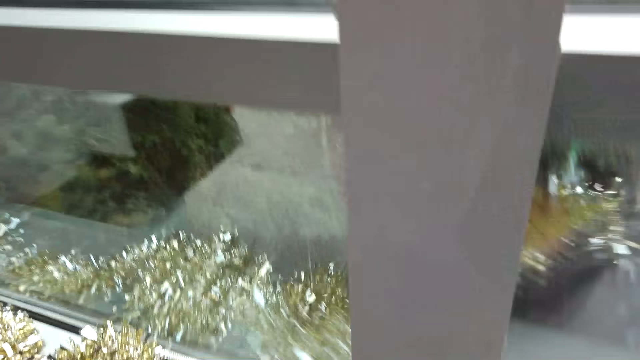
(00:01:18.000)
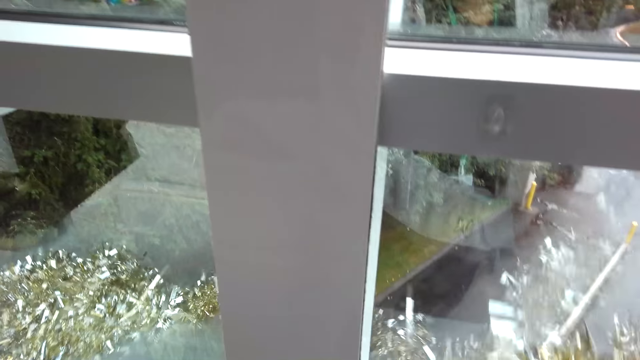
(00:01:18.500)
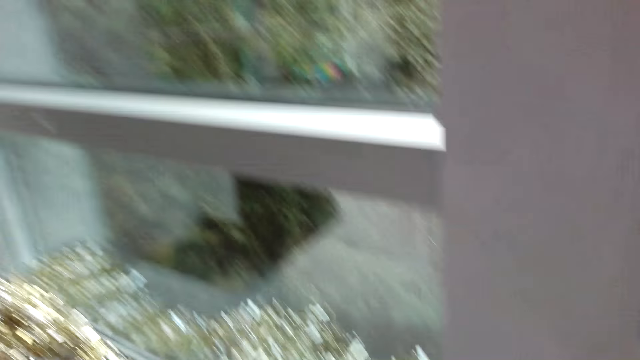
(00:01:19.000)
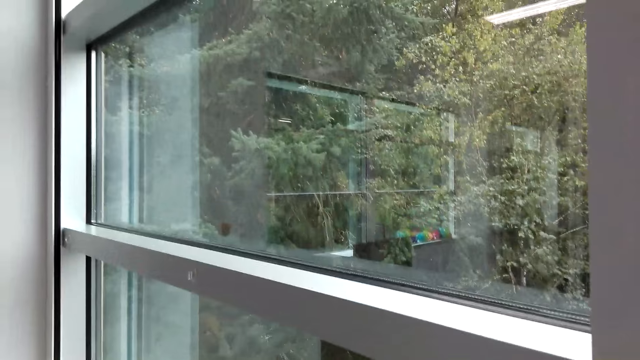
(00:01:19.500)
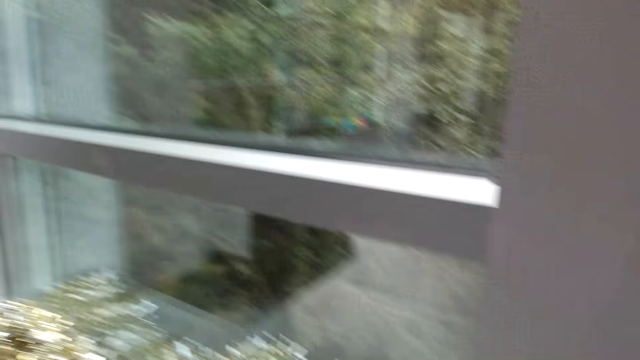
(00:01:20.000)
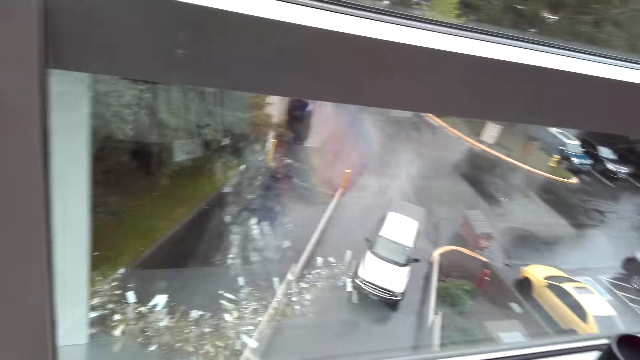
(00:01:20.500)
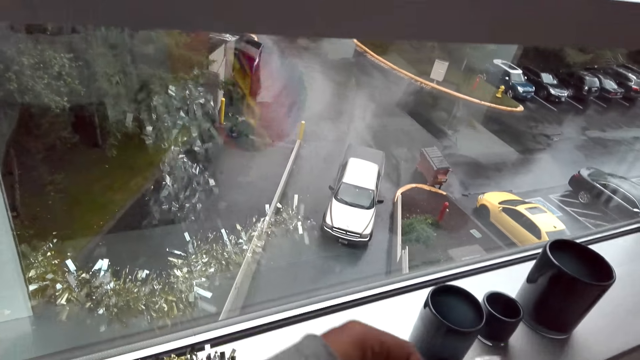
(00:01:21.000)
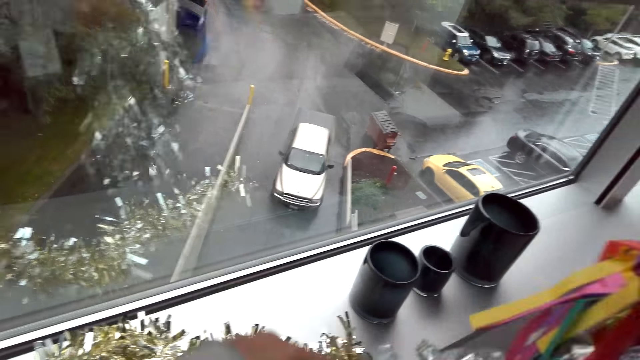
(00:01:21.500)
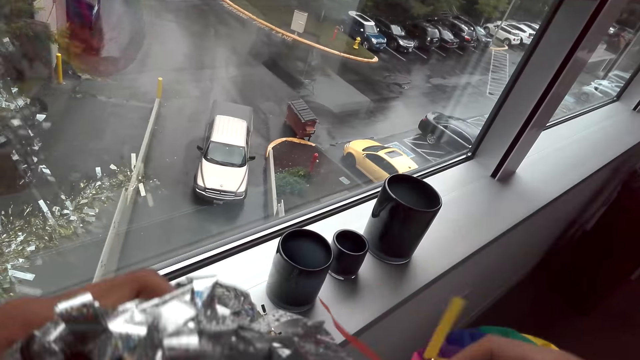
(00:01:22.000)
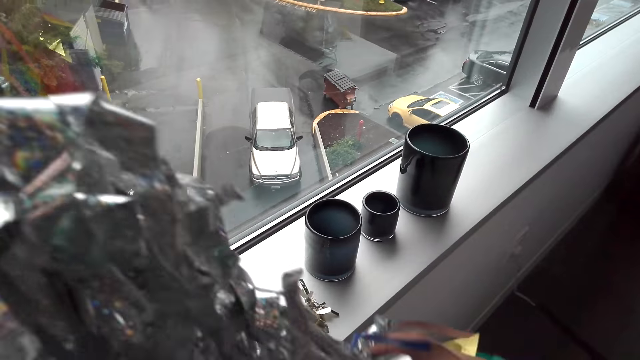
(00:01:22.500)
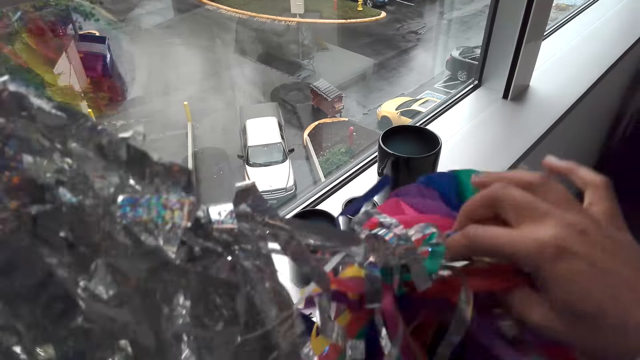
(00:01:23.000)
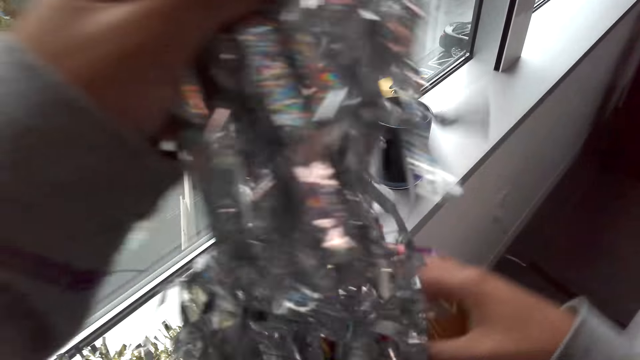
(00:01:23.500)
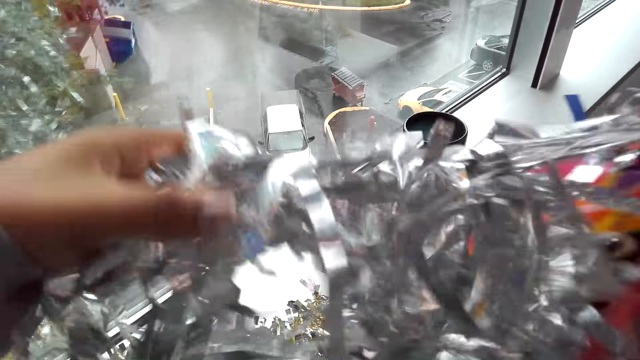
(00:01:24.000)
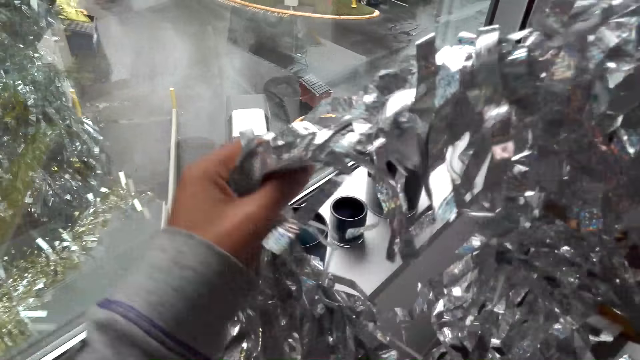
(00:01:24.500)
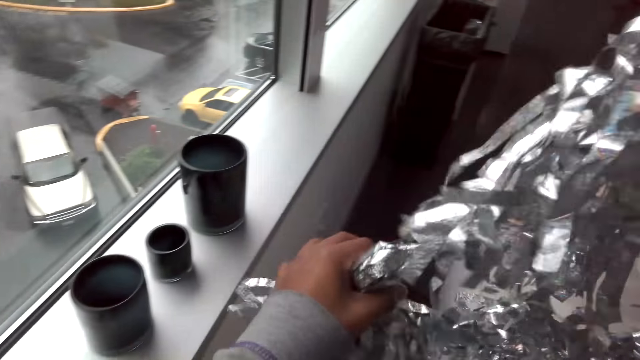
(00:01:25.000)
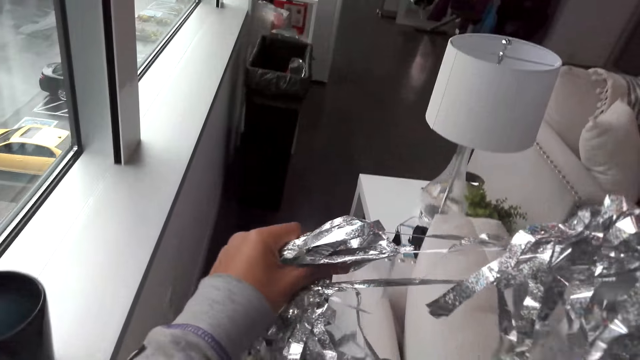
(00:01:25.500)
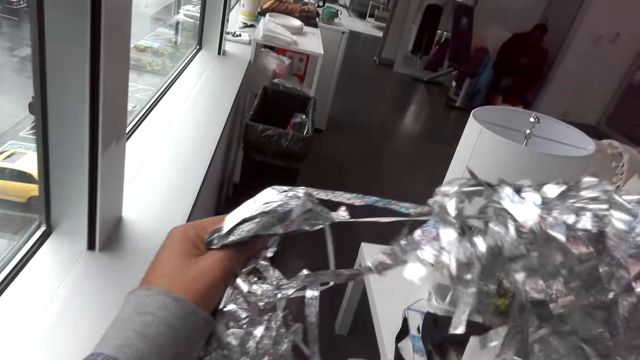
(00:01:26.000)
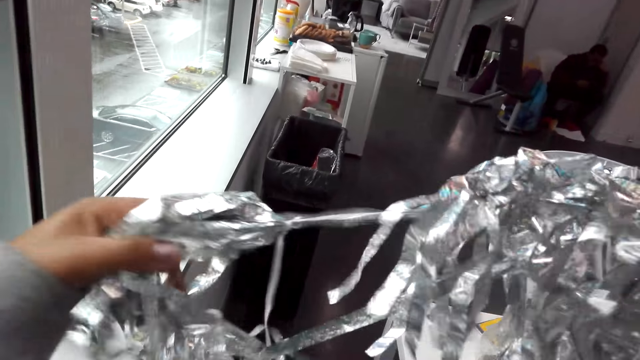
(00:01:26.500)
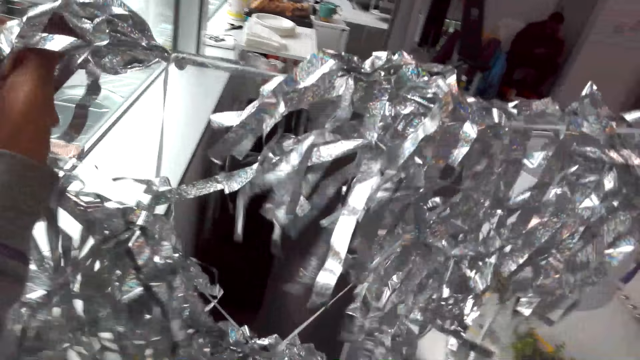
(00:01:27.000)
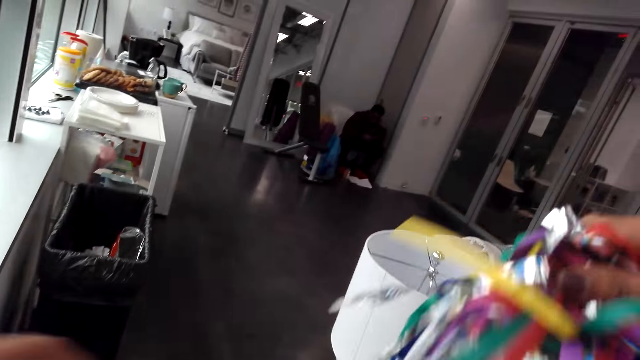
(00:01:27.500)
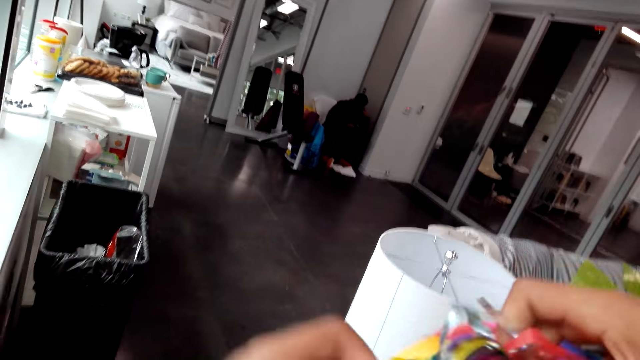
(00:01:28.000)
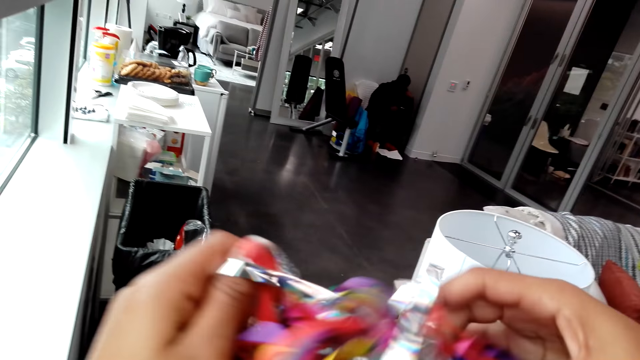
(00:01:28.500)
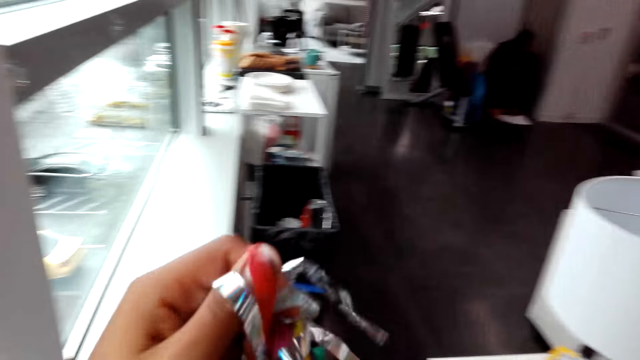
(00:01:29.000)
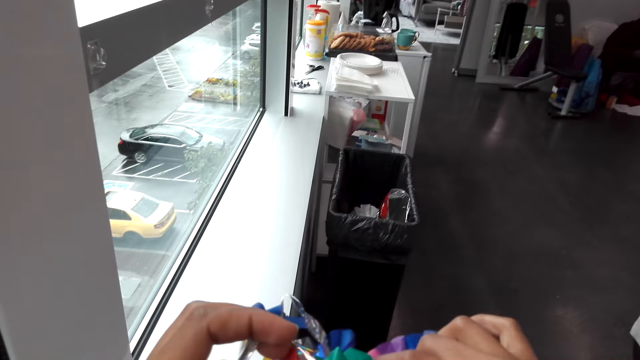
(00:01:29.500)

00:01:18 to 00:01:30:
The camera wearer lifts the ribbon.

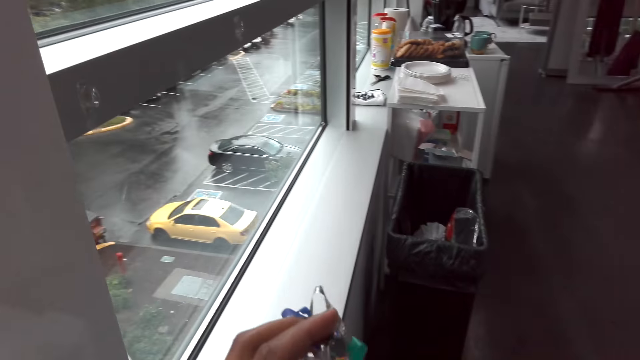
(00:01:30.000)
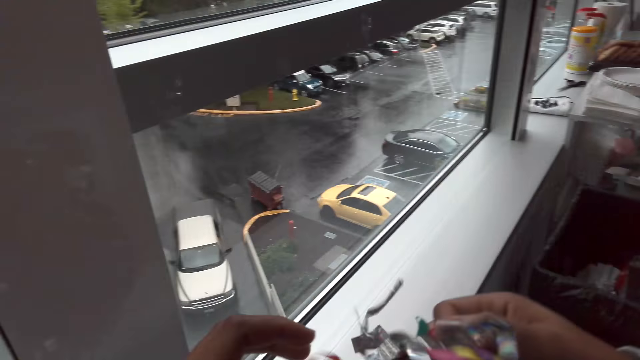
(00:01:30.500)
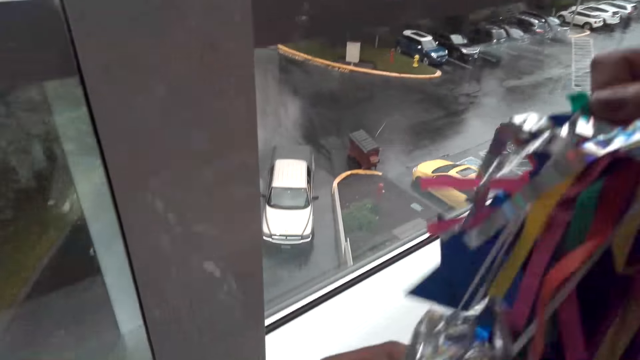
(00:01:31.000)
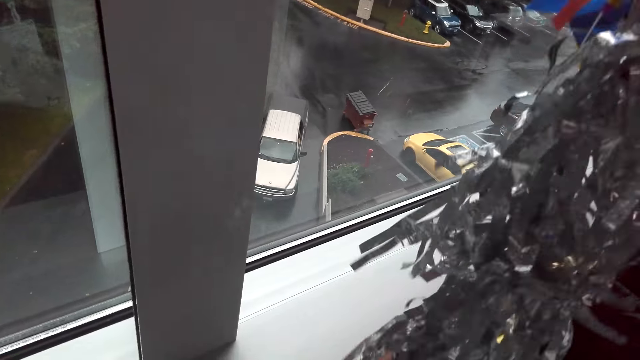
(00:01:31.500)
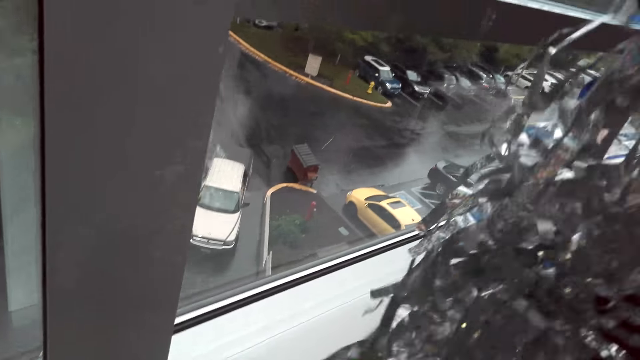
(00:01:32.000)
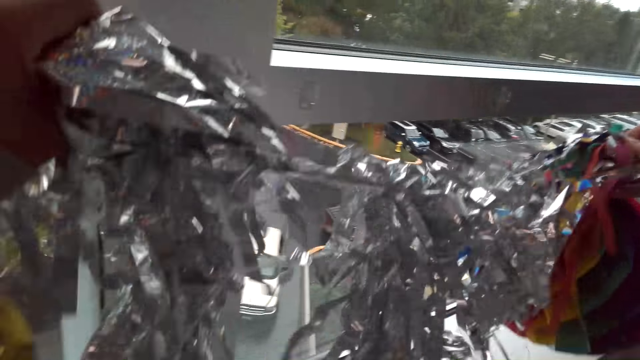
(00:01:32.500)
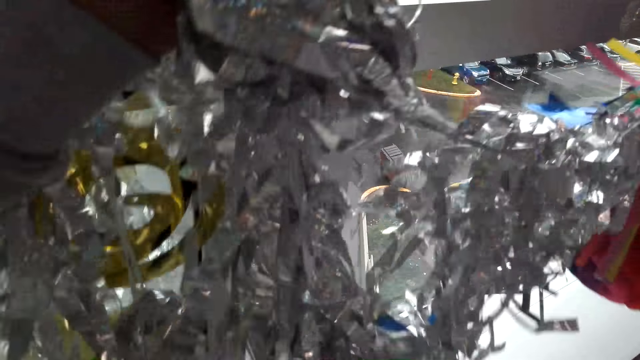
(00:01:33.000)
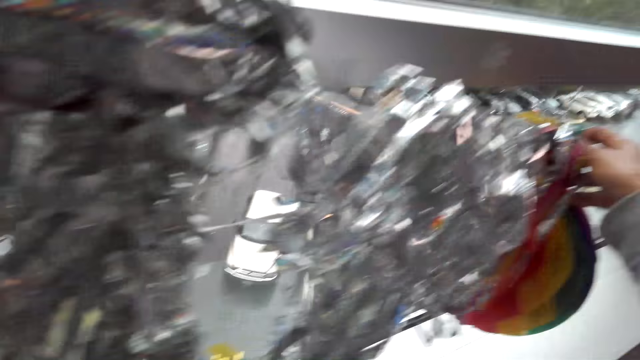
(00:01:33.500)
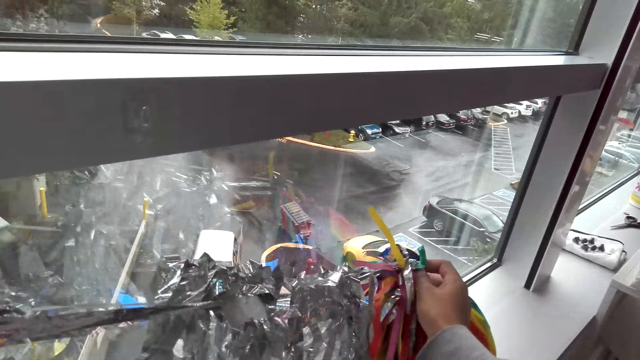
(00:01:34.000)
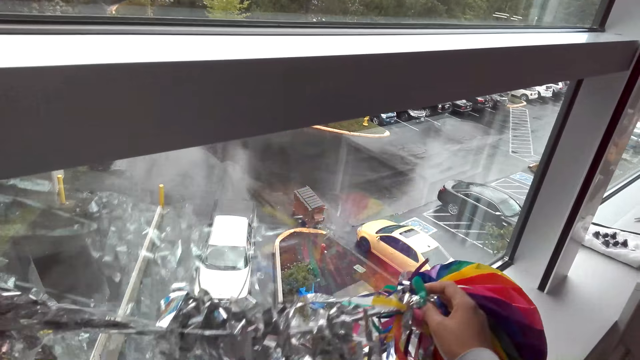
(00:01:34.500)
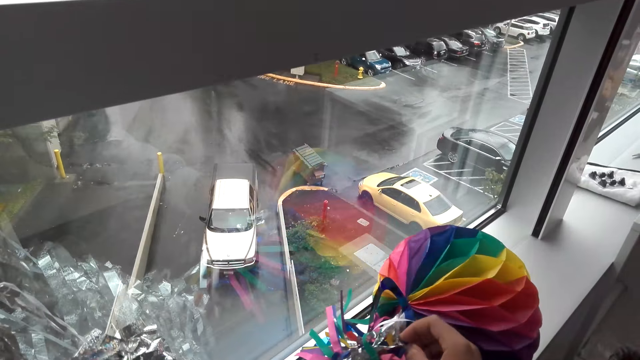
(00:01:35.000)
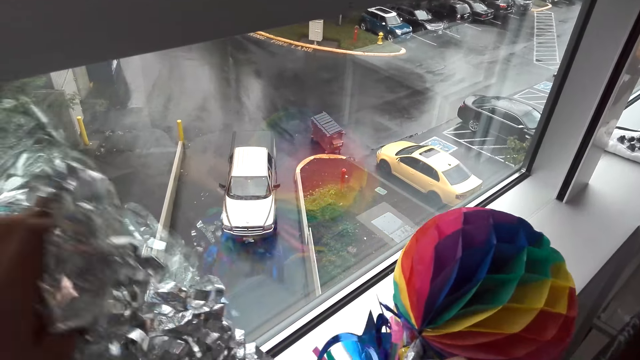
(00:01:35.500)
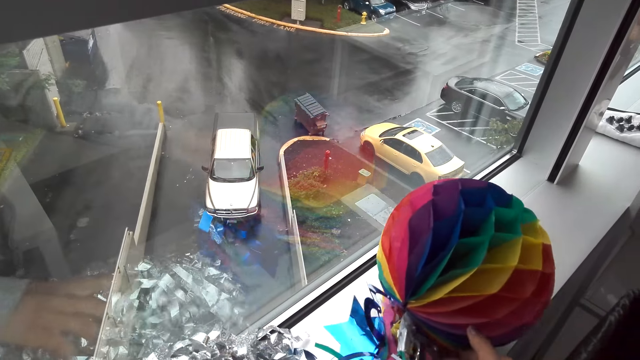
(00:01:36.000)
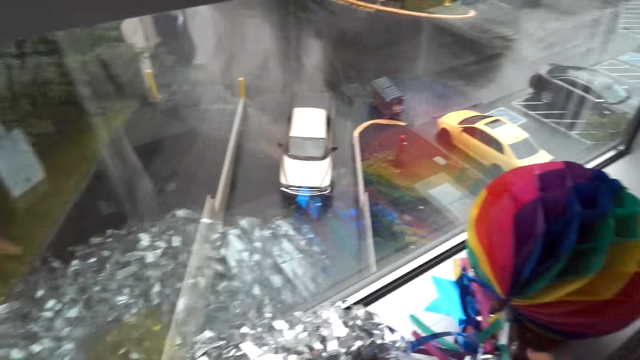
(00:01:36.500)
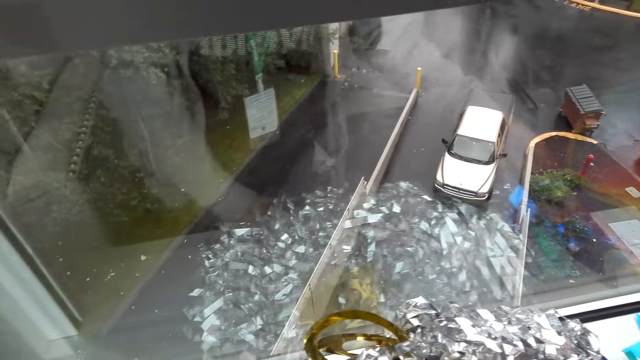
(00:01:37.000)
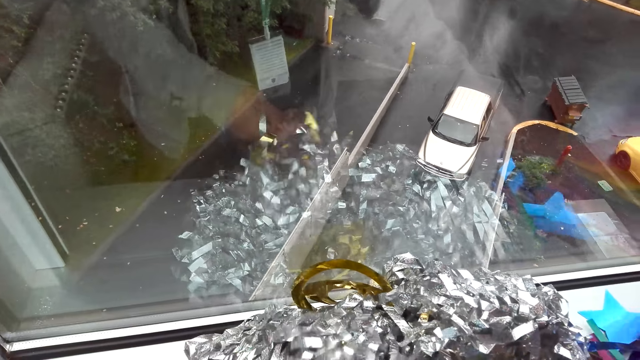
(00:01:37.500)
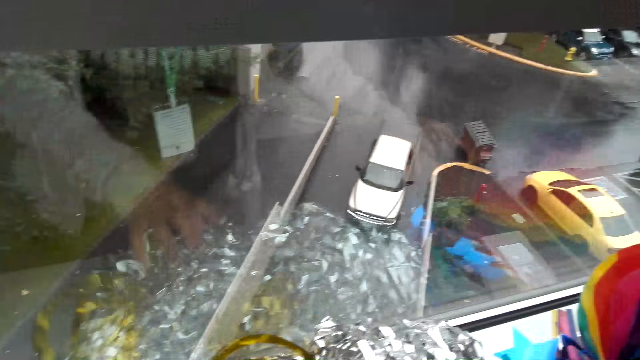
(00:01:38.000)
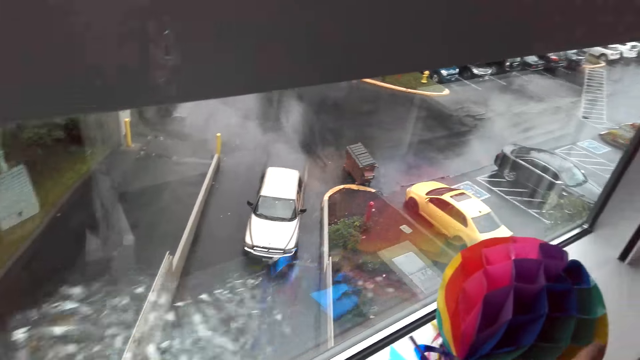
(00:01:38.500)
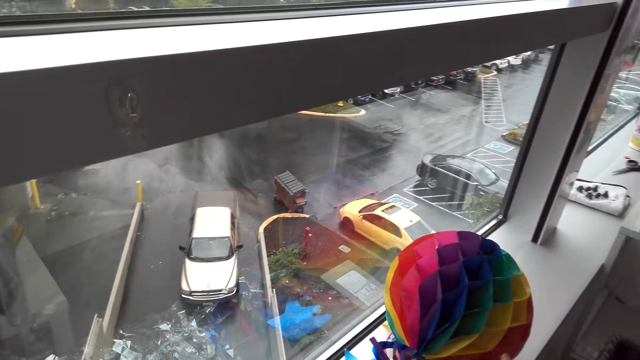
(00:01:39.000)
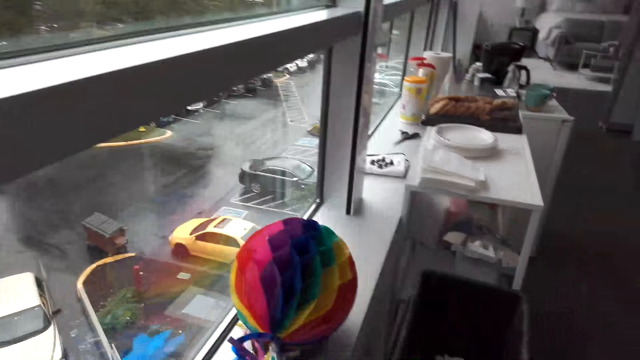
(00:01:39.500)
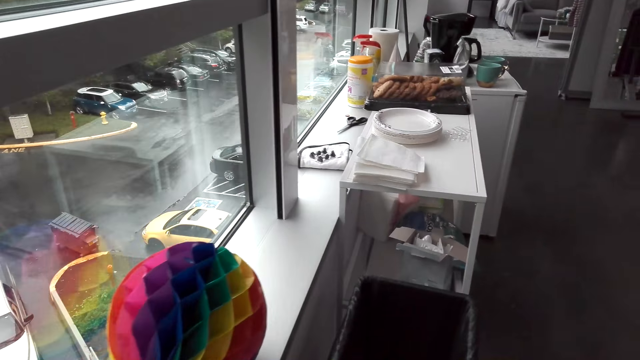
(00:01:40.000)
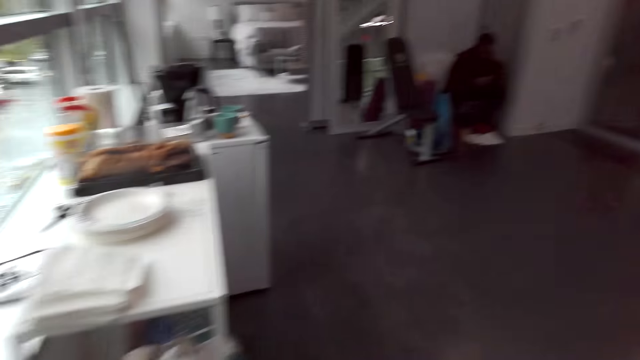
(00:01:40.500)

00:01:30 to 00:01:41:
The camera wearer puts the ribbon on the window.
